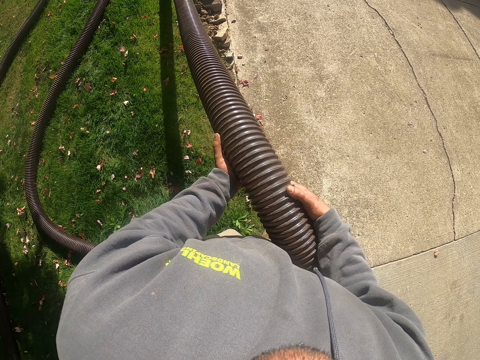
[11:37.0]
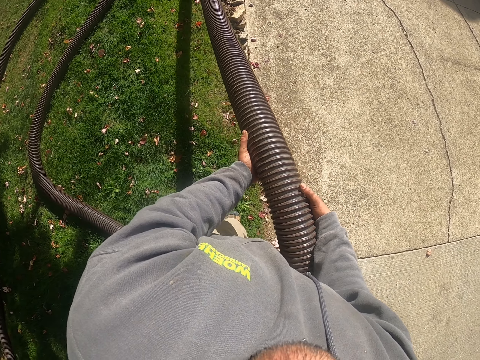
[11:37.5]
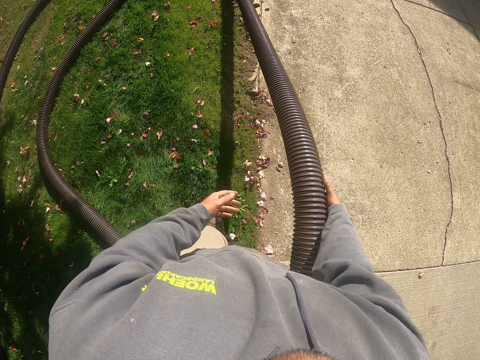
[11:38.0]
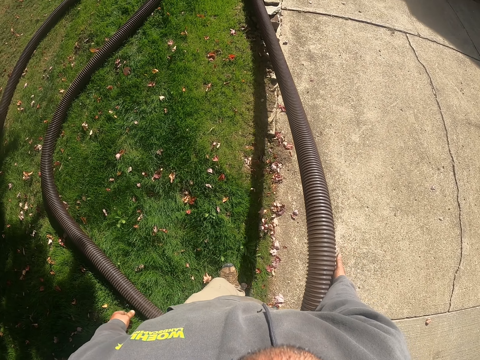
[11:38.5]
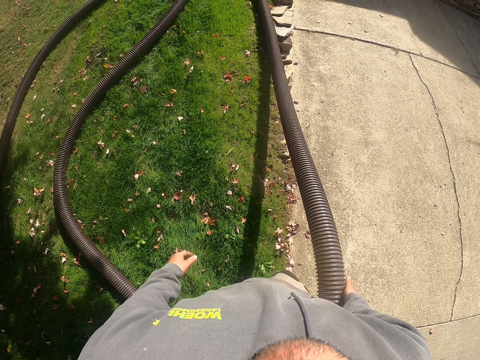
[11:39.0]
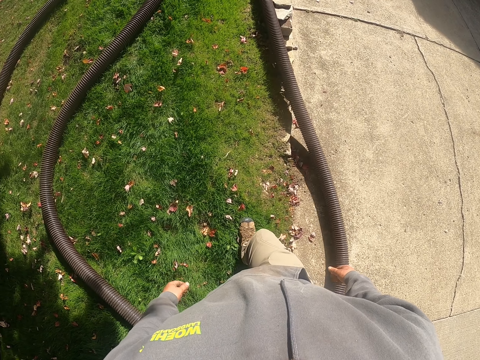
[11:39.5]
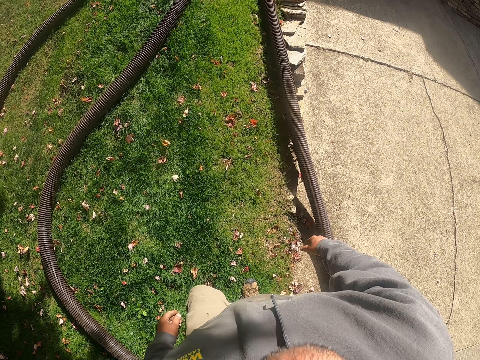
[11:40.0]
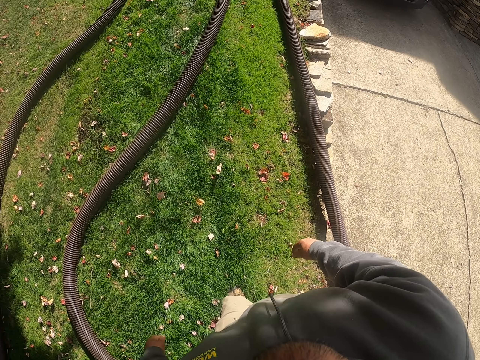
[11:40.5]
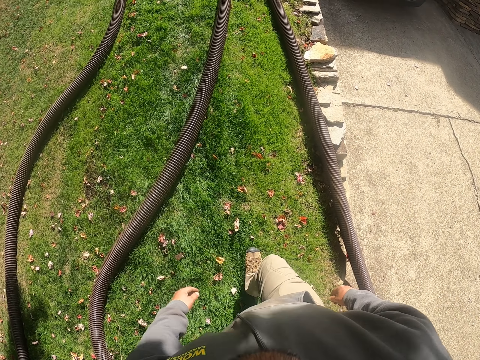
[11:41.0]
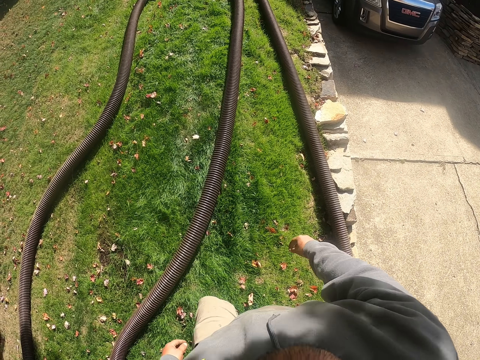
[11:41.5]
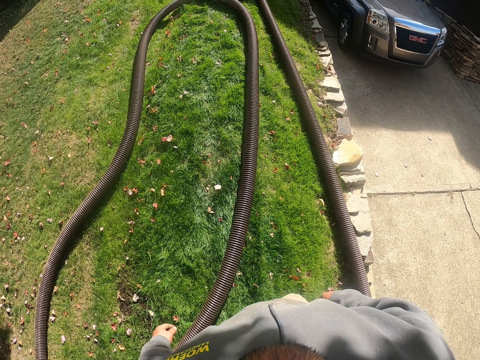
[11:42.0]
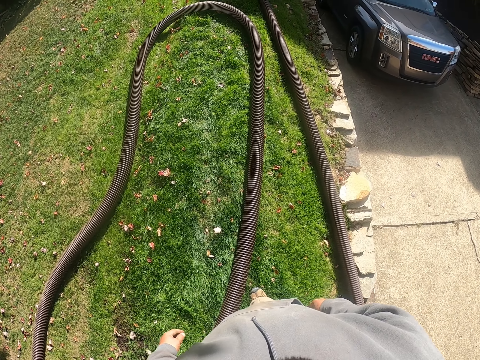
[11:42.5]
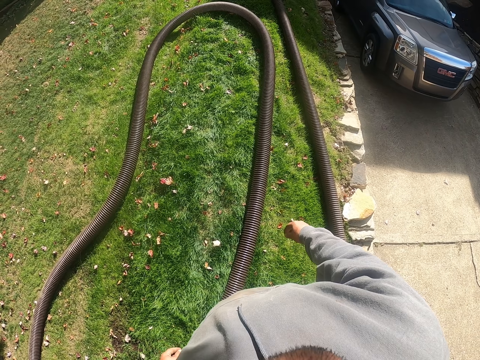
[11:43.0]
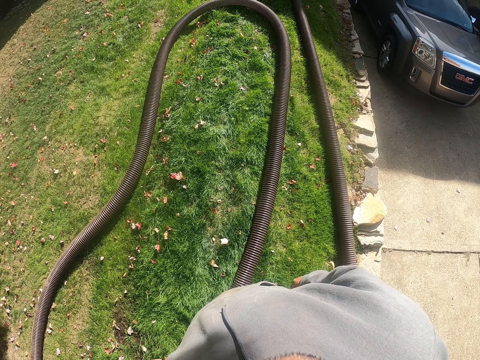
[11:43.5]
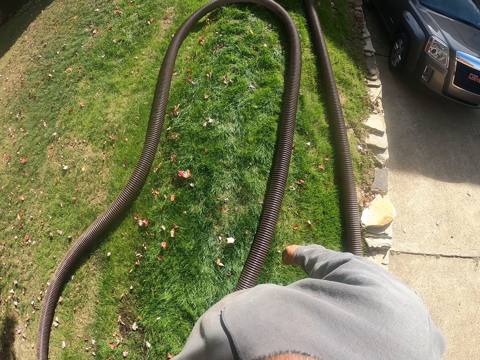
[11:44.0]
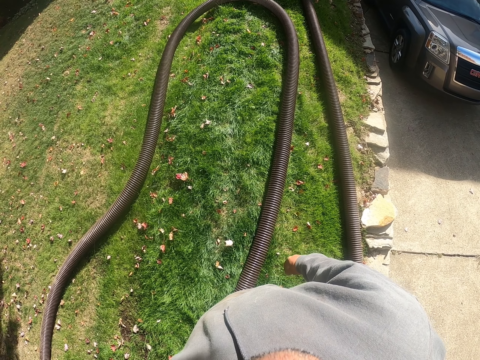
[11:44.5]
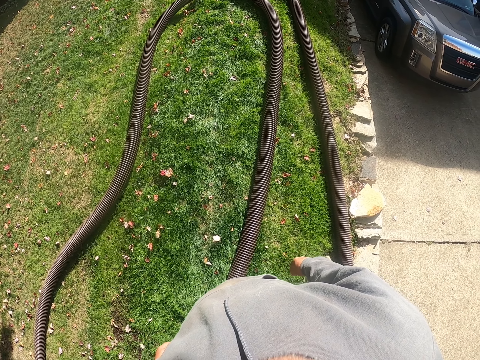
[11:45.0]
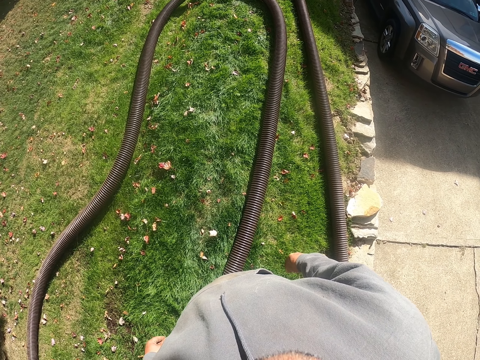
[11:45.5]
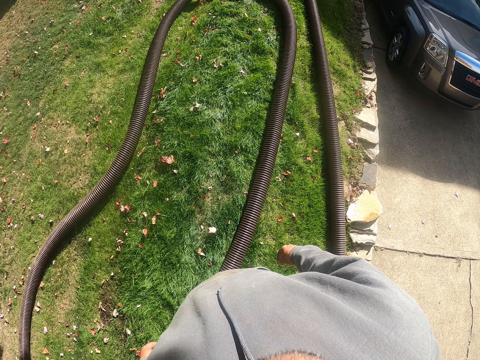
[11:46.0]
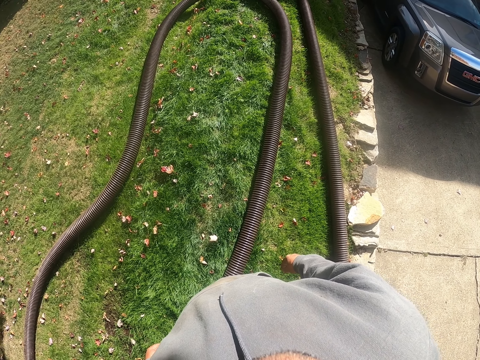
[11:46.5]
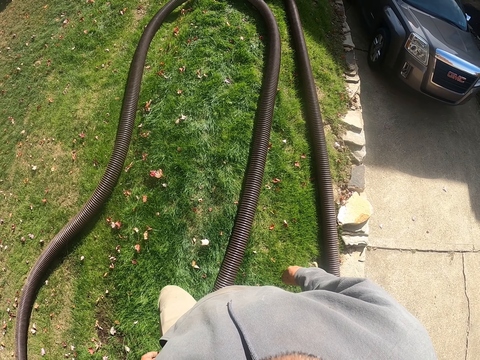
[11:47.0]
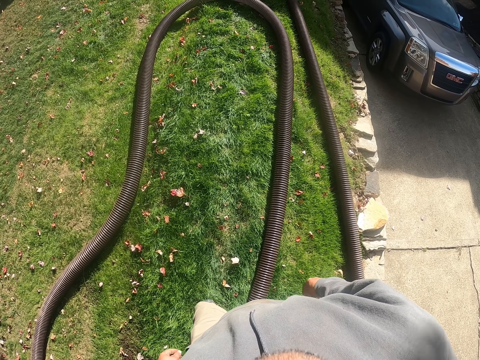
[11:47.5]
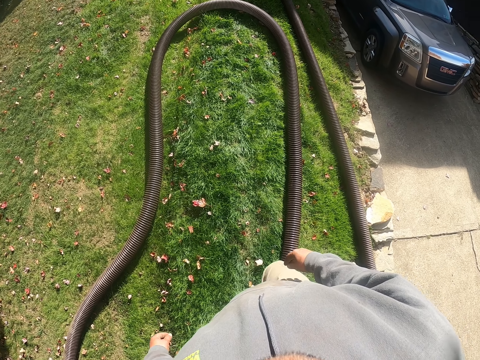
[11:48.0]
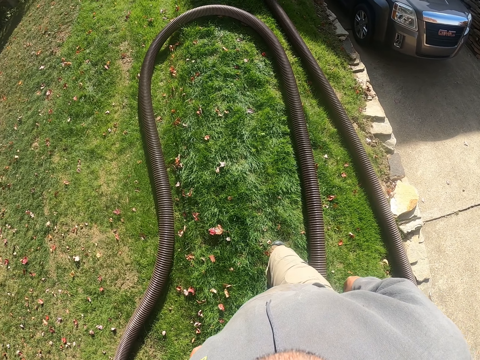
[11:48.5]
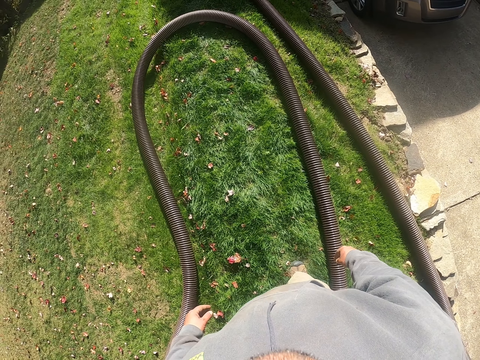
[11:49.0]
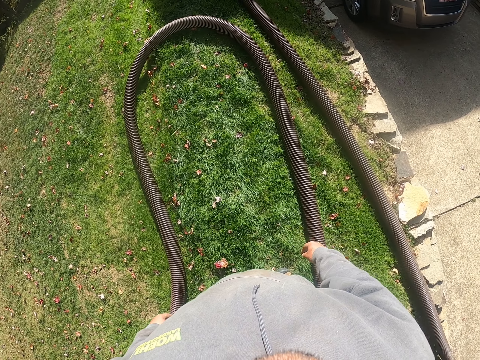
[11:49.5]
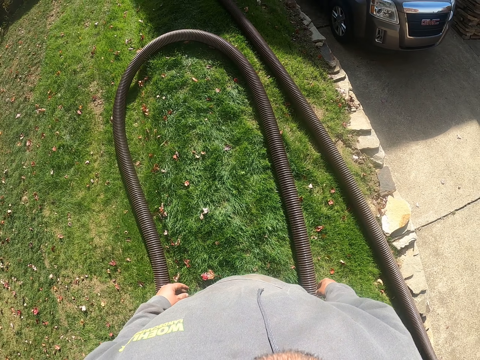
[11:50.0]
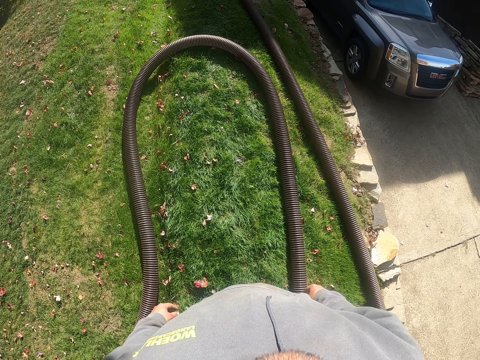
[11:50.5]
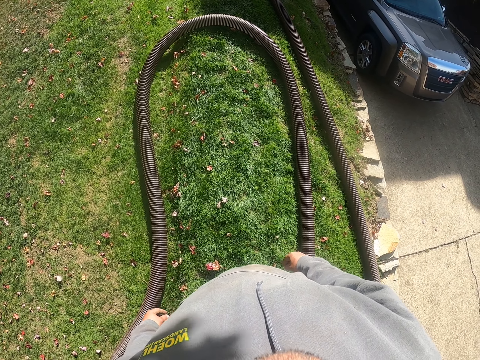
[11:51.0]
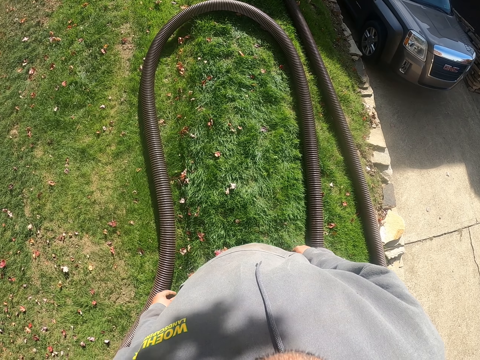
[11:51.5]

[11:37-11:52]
The camera wearer drops the plastic pipe down on the ground. They walk around the compound. They walk on the grass.

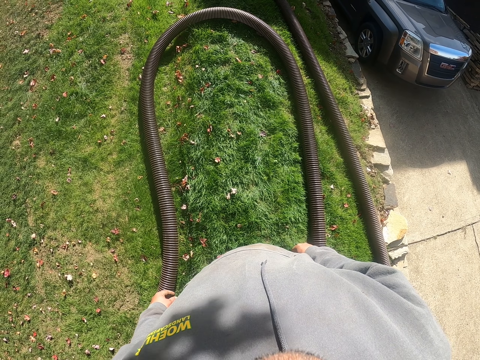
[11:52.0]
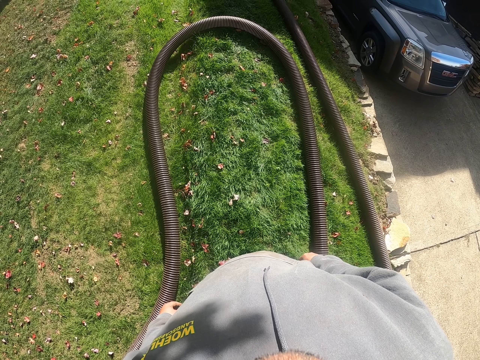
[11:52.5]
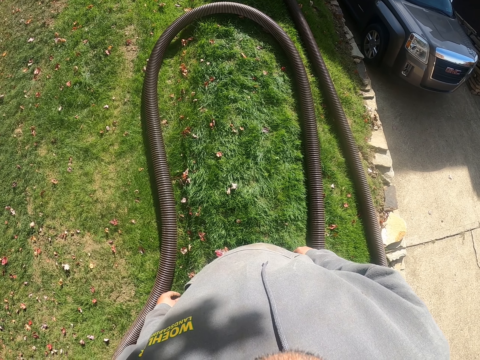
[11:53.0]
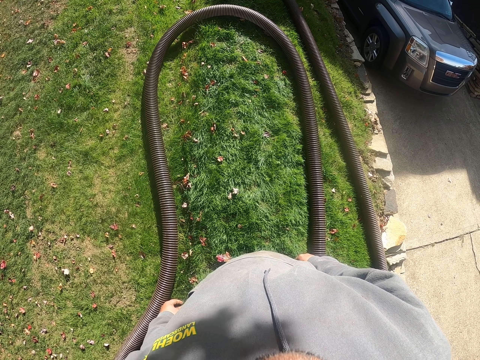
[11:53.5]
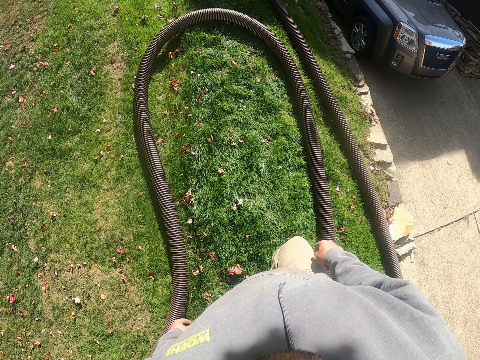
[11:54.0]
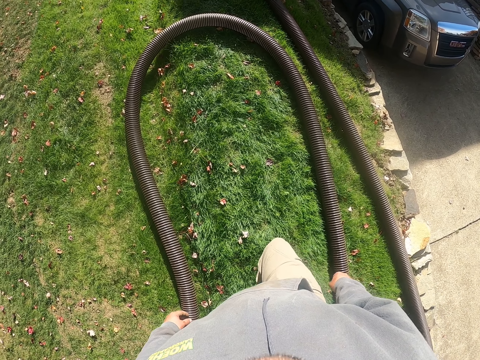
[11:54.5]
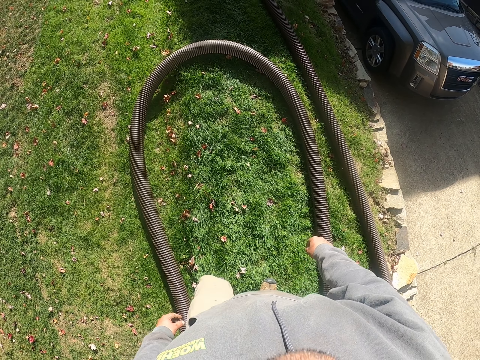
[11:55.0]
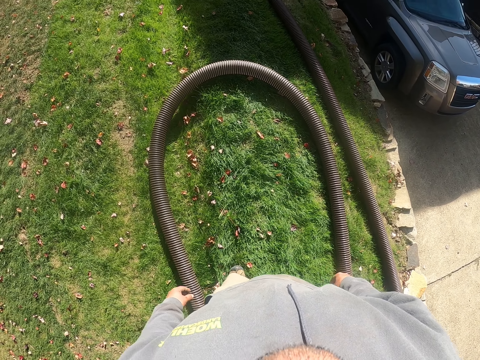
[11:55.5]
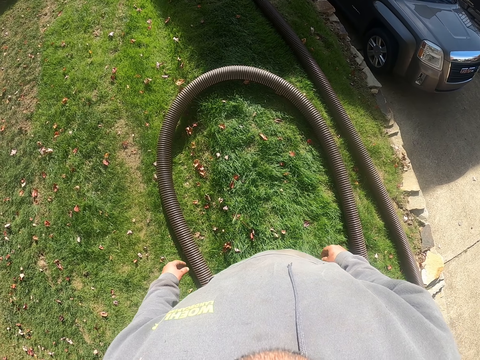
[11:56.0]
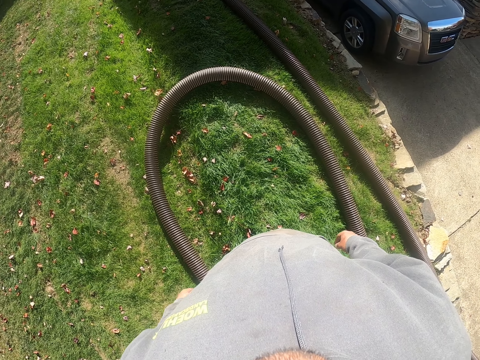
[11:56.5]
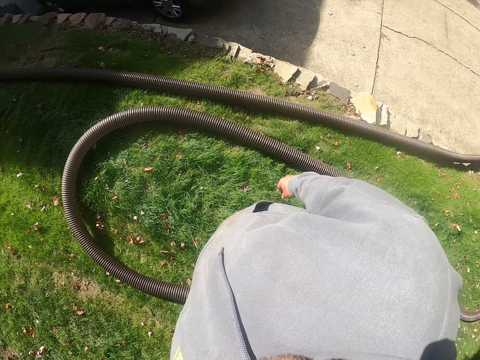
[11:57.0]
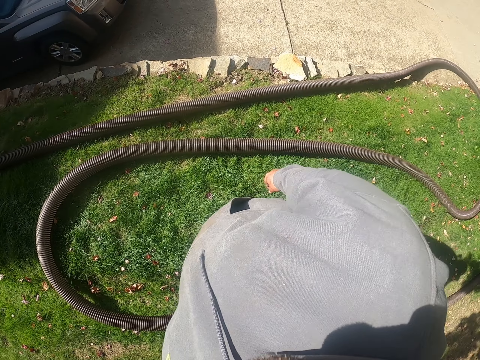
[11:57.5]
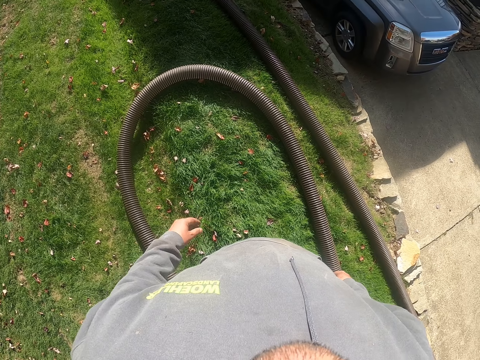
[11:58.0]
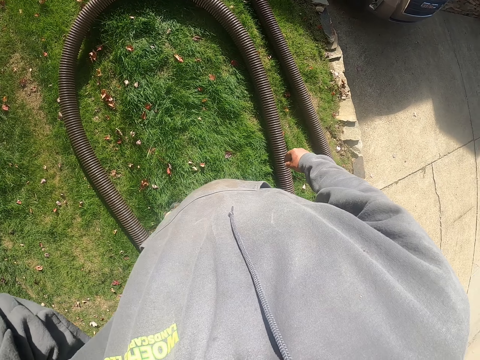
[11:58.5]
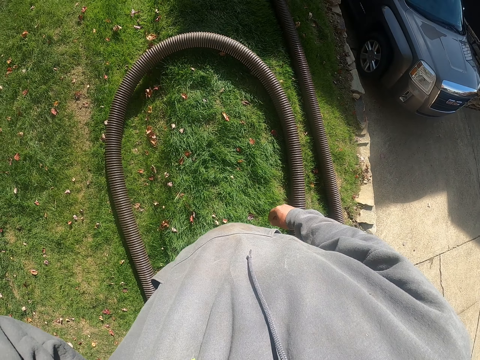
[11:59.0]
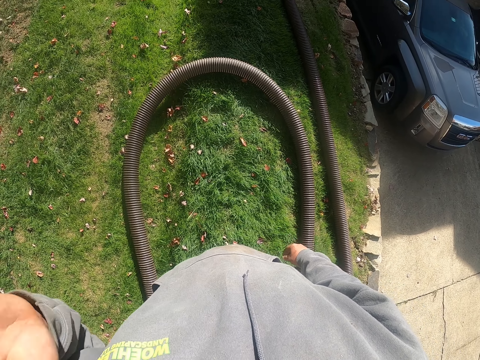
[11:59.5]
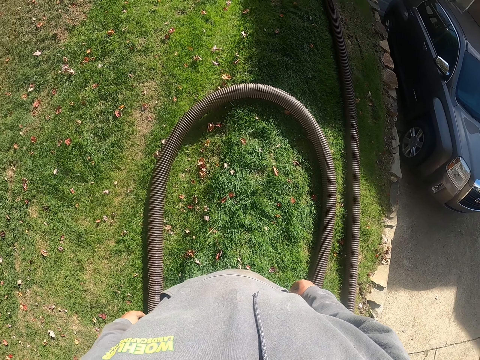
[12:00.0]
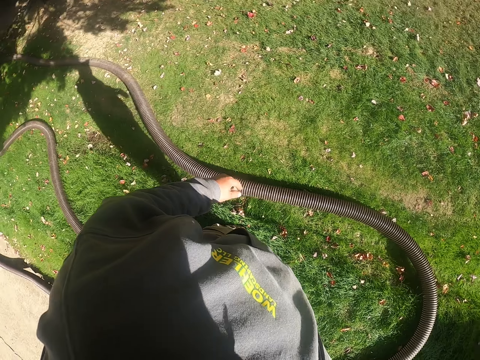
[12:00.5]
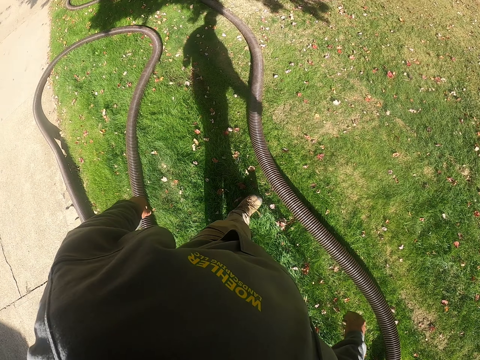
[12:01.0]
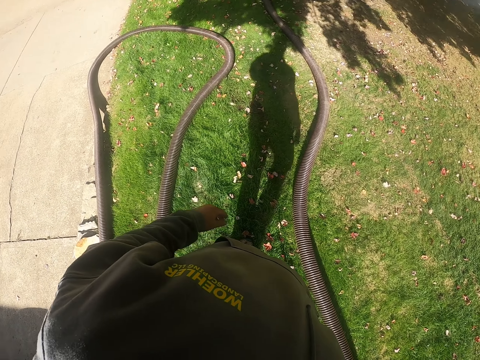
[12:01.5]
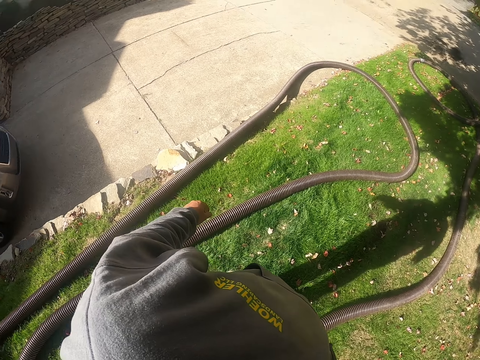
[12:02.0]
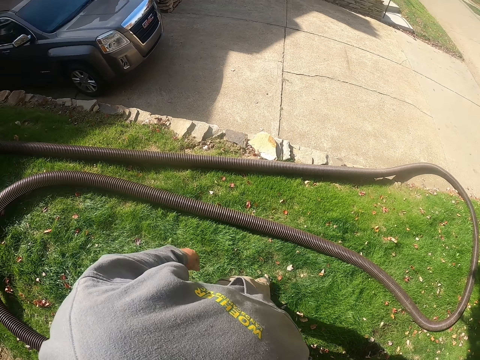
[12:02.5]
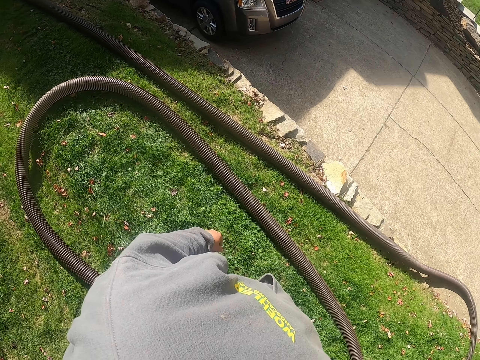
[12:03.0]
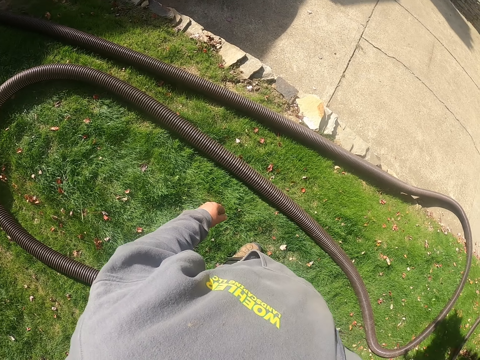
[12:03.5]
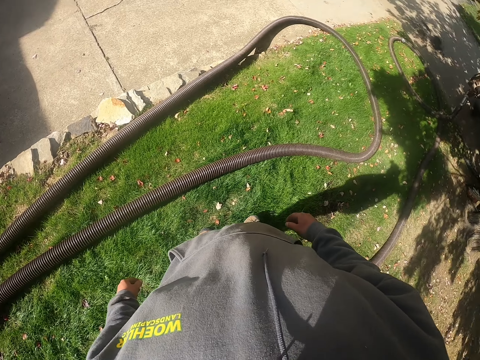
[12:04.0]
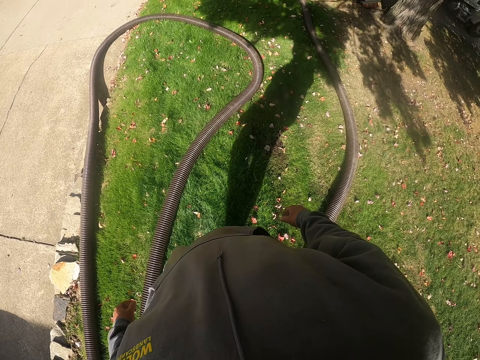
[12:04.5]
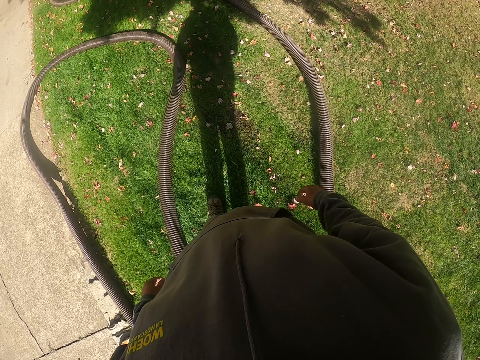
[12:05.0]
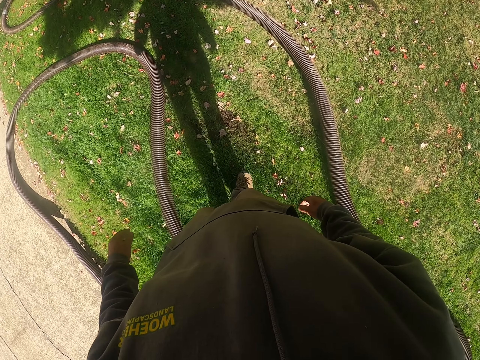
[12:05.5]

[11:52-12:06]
The camera wearer touches his head. He looks on the pipe. He looks on the walkway.
